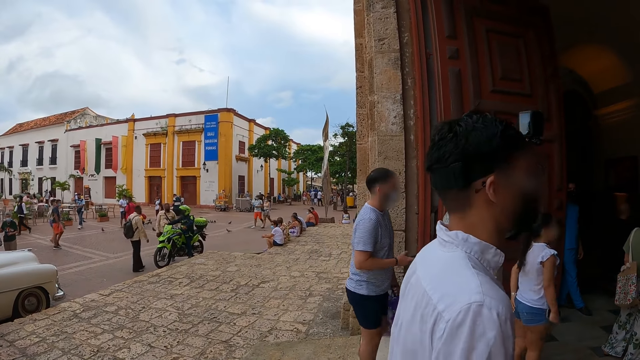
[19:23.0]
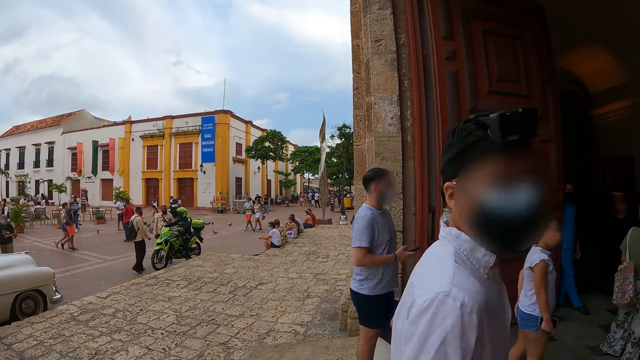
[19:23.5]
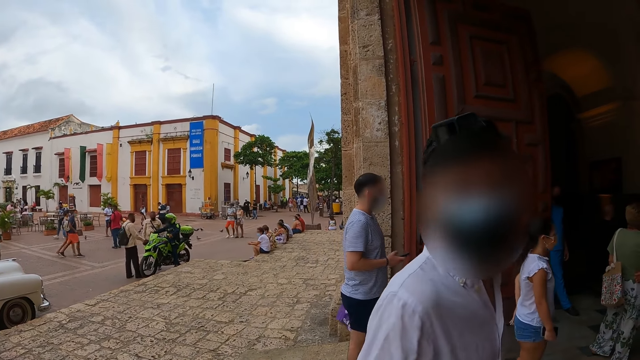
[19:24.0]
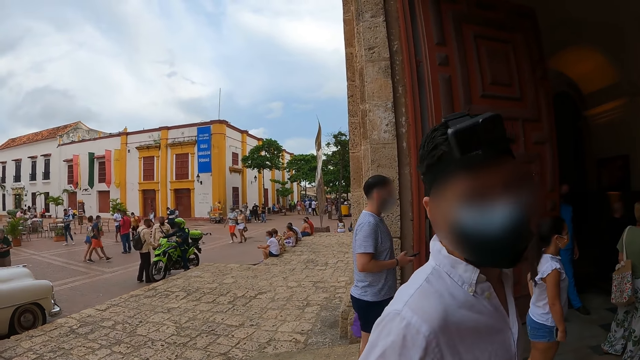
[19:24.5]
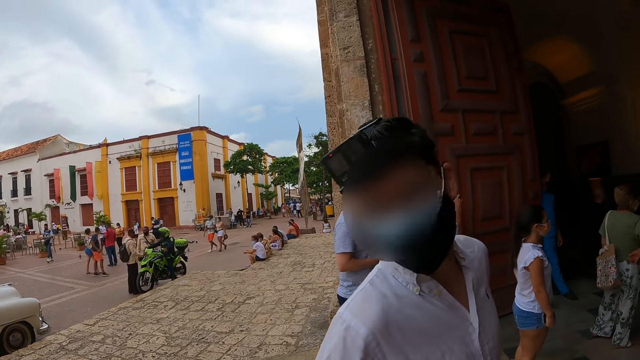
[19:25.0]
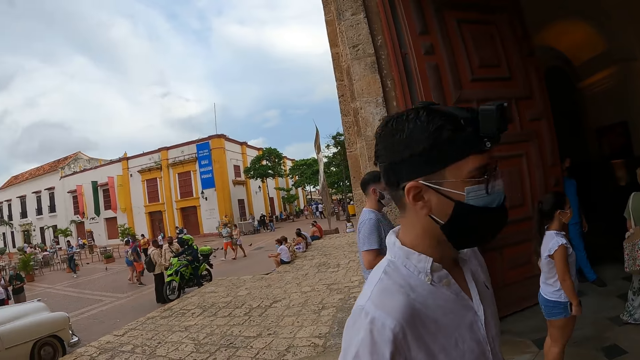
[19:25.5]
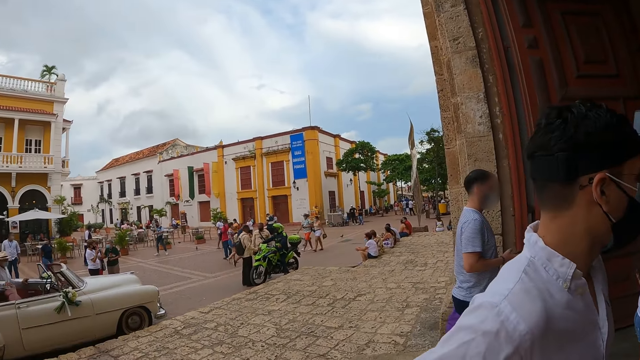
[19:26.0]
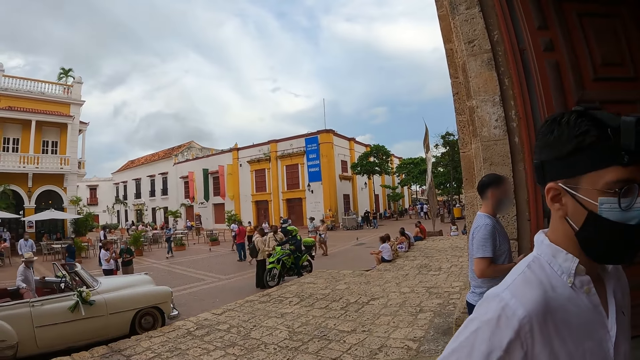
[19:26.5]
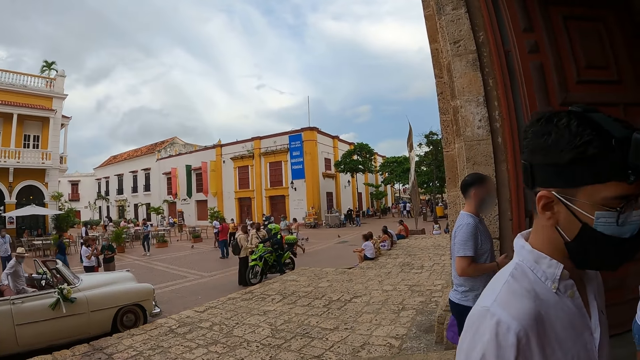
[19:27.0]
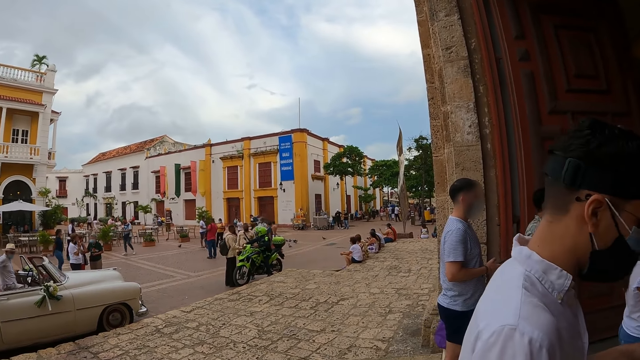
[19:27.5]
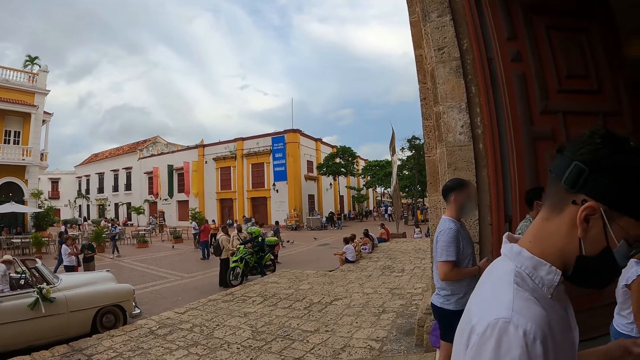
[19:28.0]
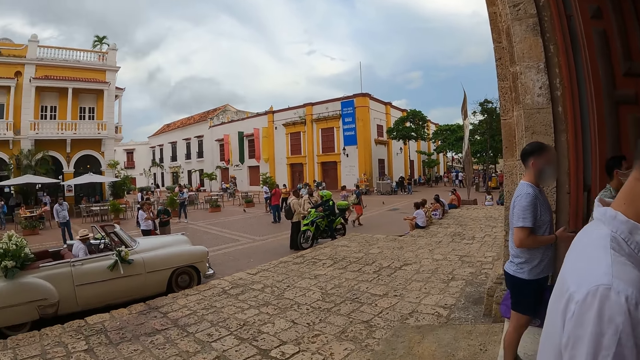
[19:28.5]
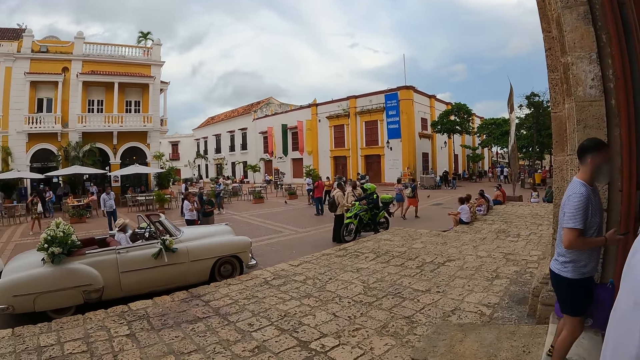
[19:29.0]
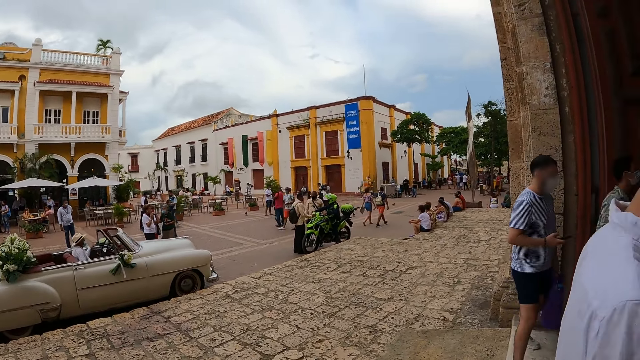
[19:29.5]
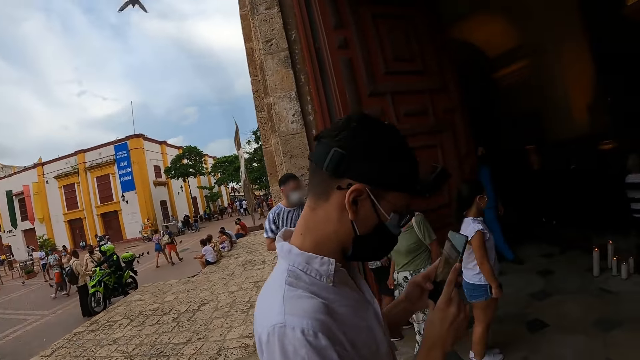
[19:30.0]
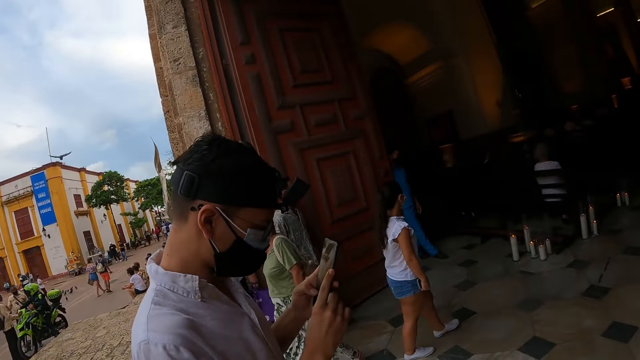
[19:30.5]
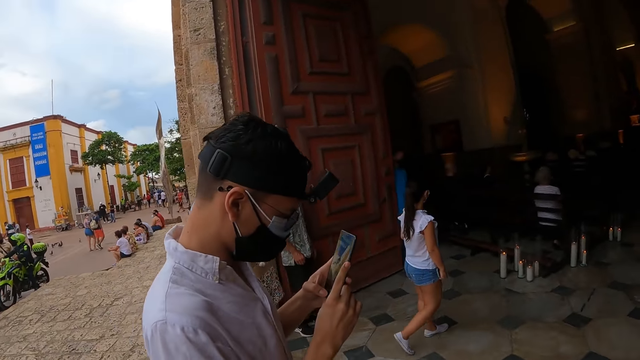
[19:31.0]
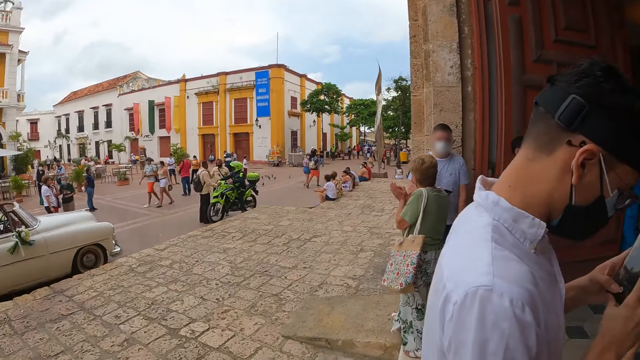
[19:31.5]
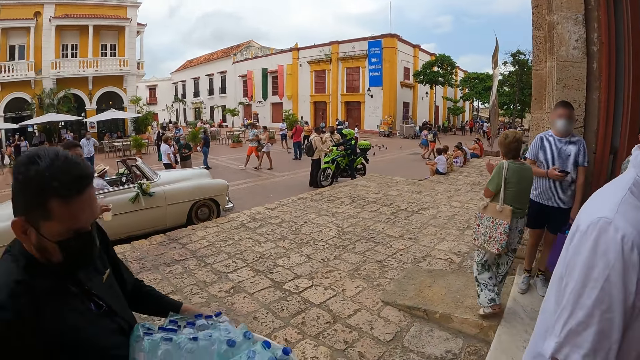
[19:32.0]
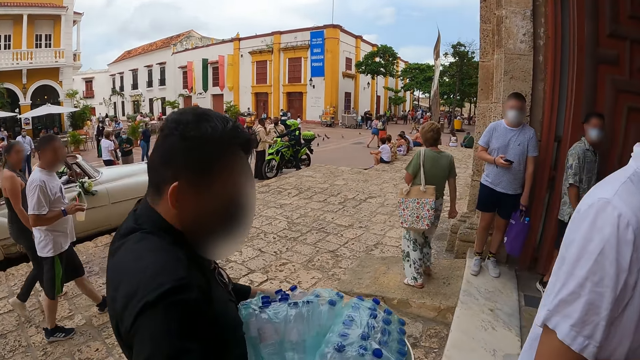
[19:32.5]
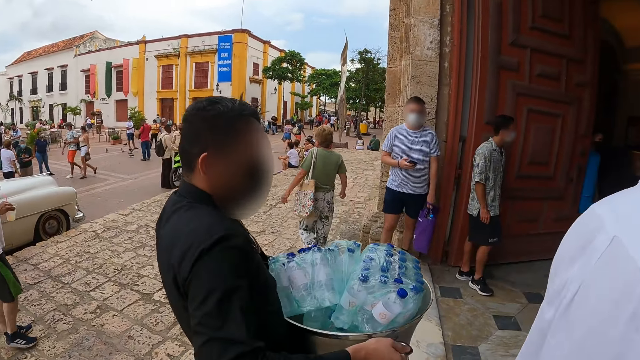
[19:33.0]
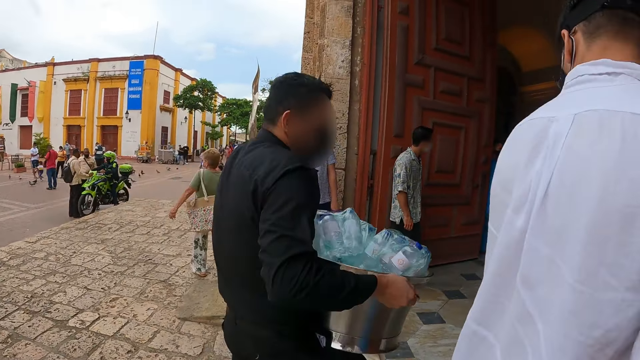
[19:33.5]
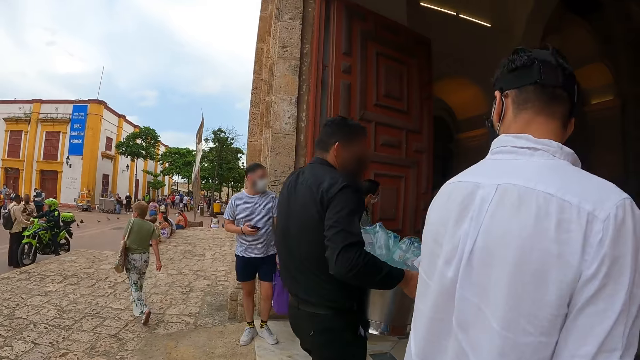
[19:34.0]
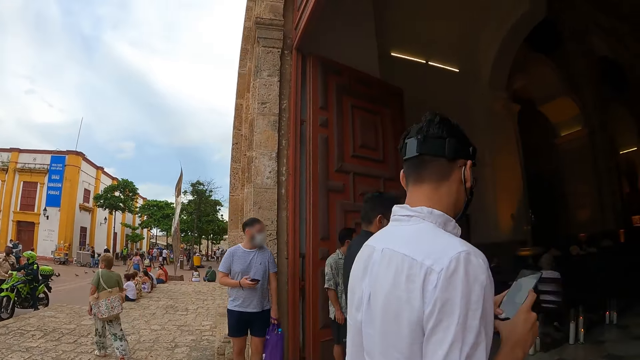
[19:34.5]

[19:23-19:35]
The camera wearer interacts with a man at the church entrance. The man holds a phone with both hands. Another man holds a container of bottles with both hands and walks into the church.

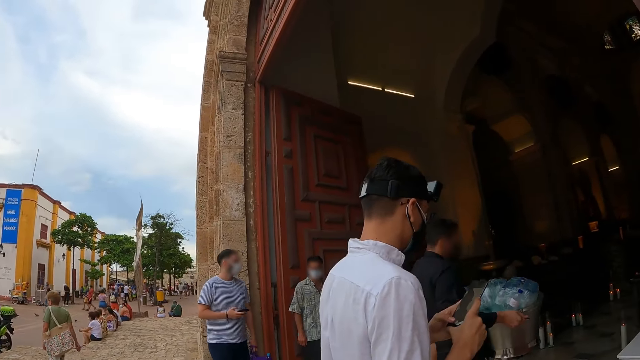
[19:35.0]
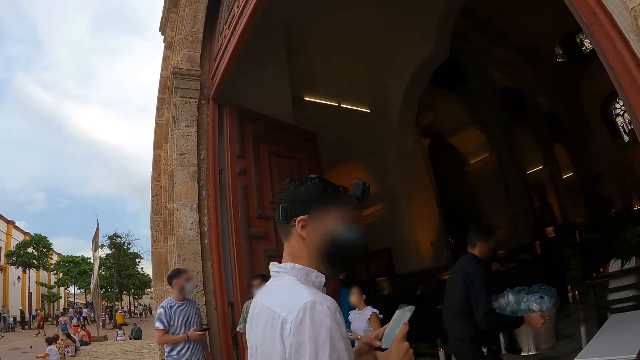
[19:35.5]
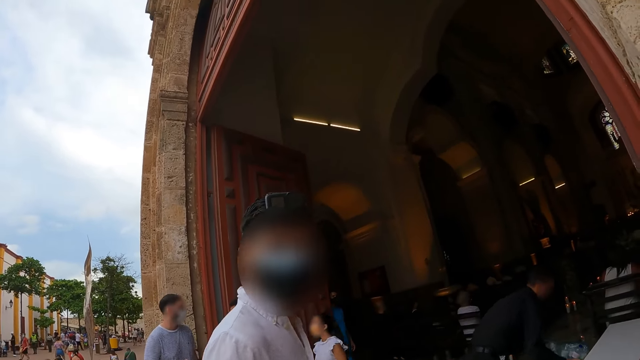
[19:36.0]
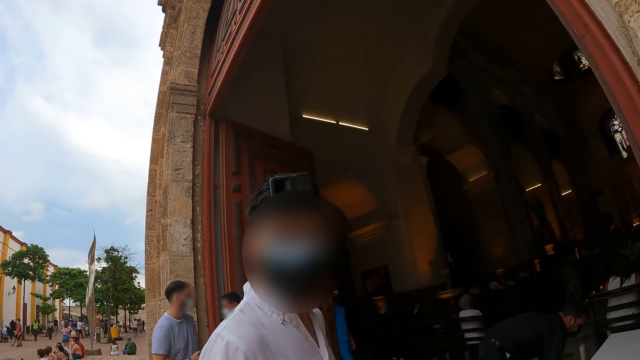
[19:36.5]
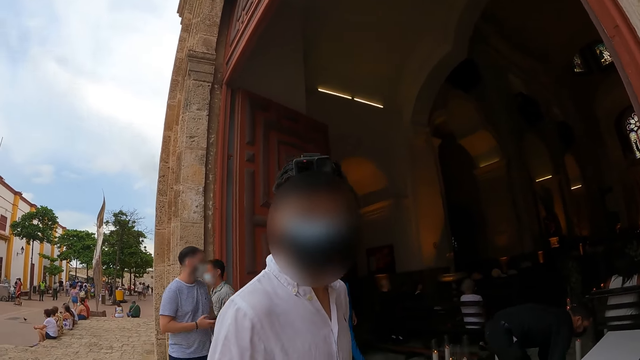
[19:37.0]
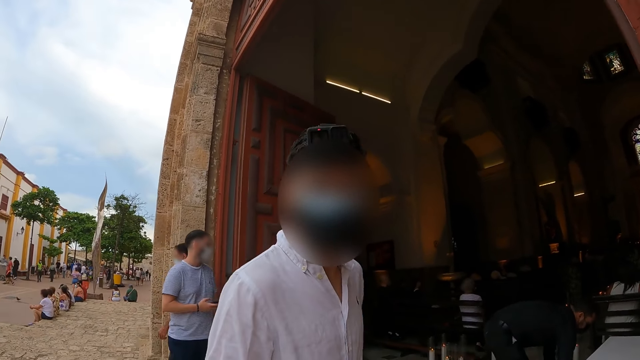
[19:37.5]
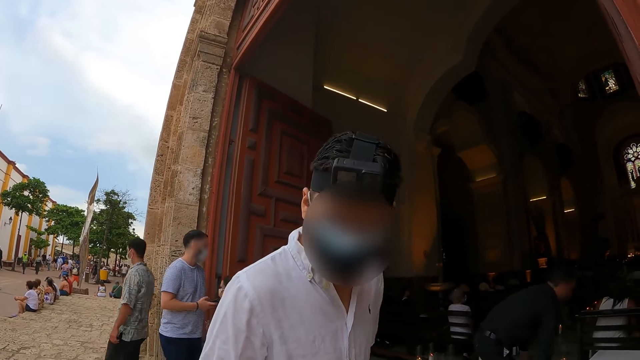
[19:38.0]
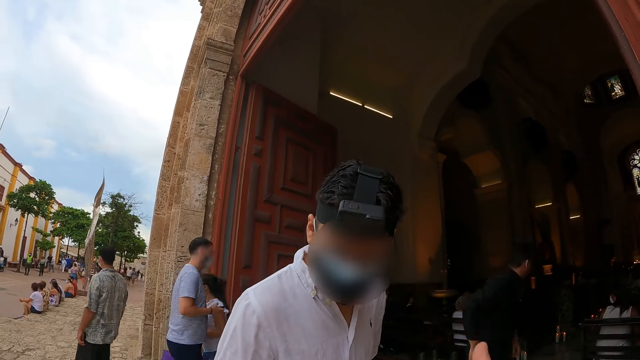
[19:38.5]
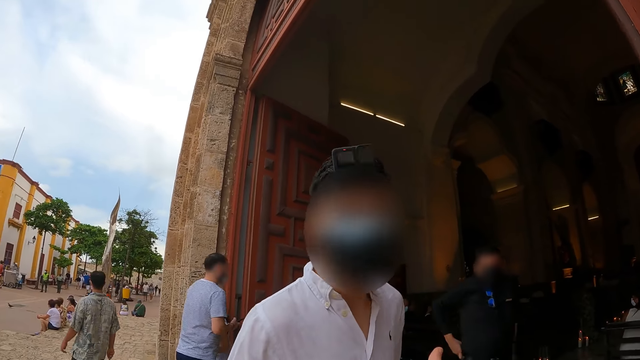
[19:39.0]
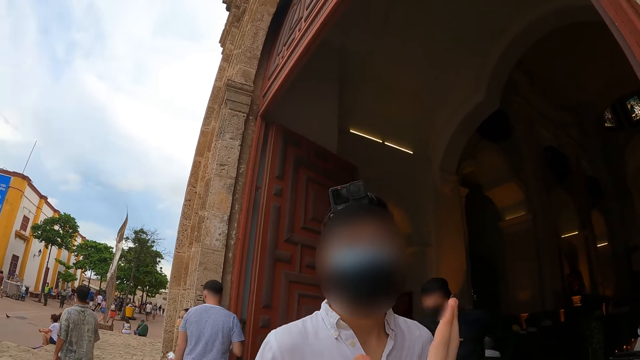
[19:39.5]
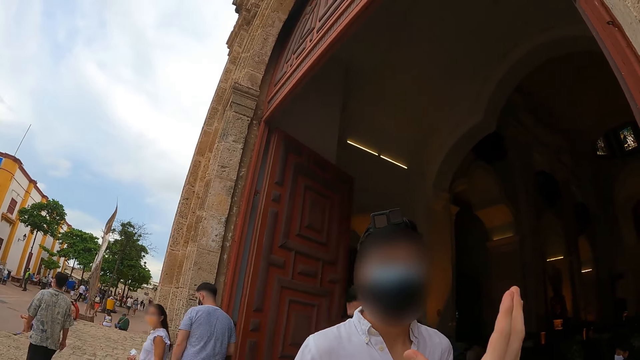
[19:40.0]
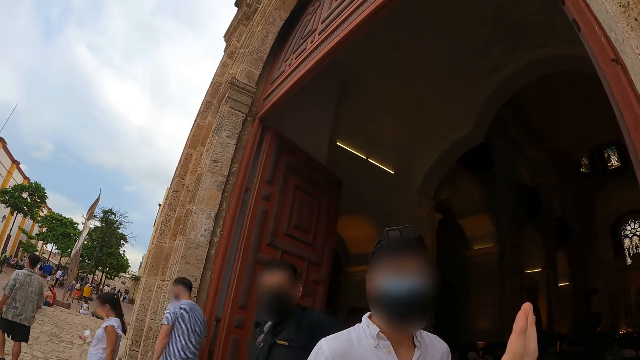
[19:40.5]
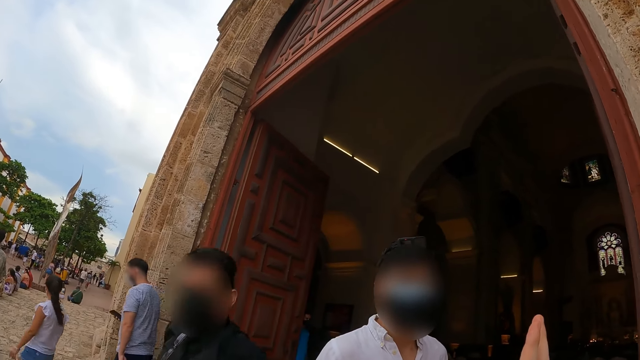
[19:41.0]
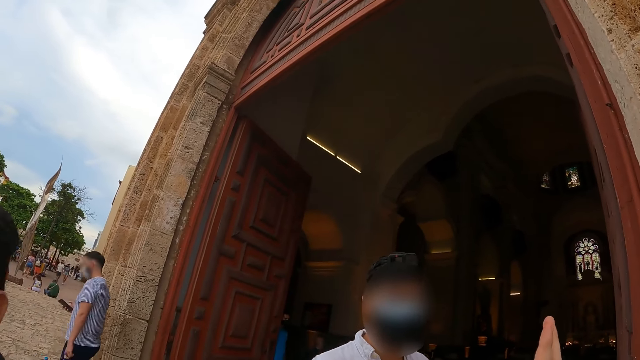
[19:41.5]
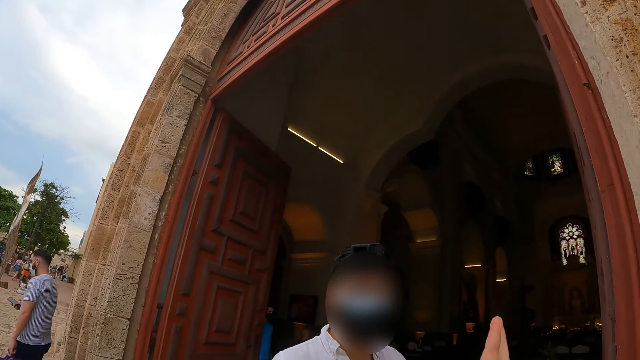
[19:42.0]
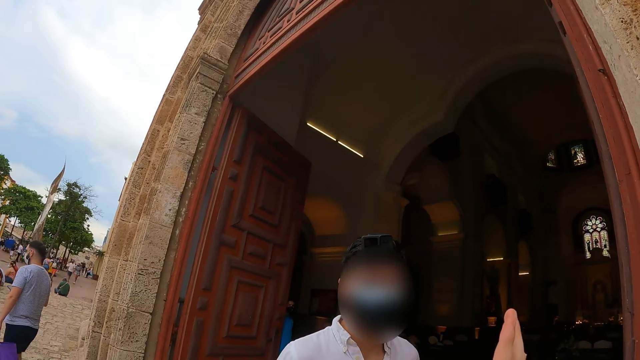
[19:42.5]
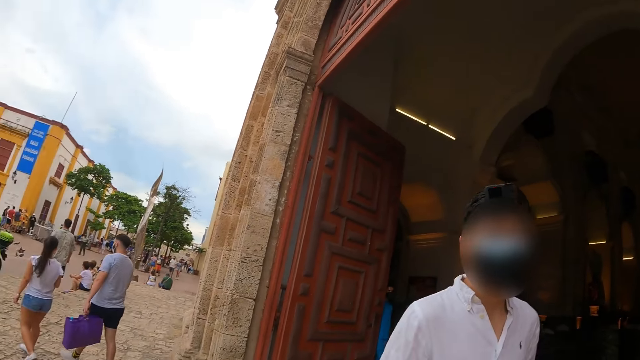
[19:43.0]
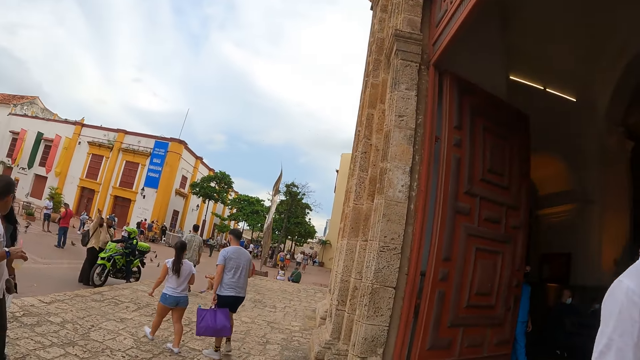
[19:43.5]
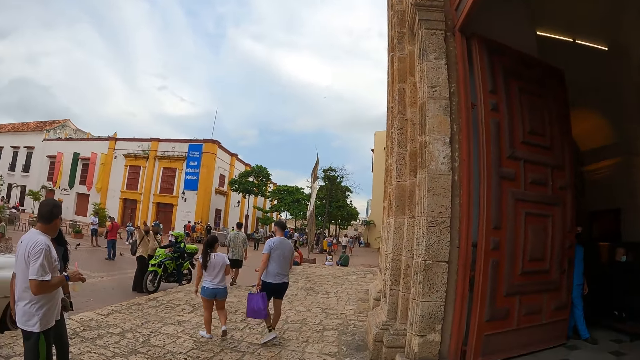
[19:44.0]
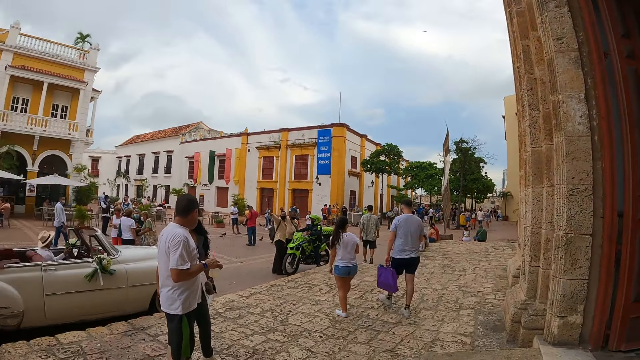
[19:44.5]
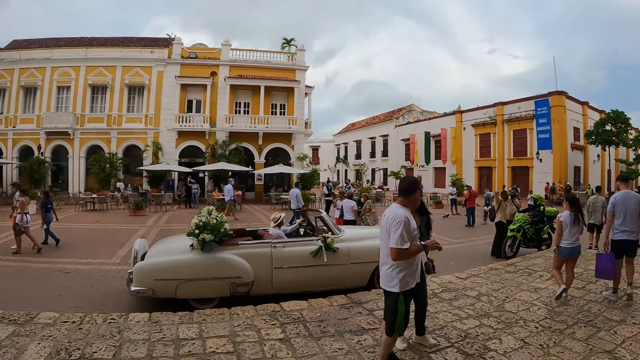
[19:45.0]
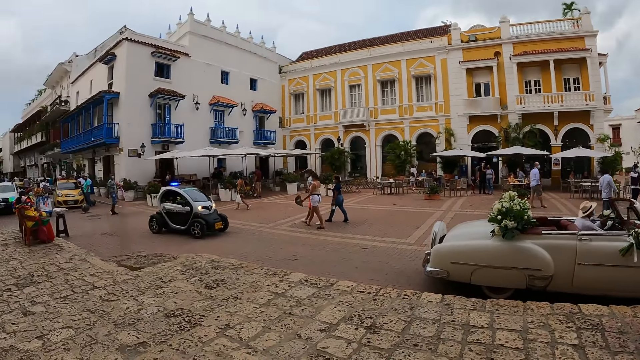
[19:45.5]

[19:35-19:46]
A man places the containers of bottles on the ground. The camera wearer gesticulates with his right hand. The man walks out of the church.
